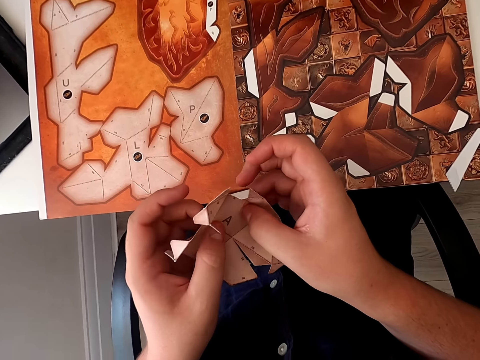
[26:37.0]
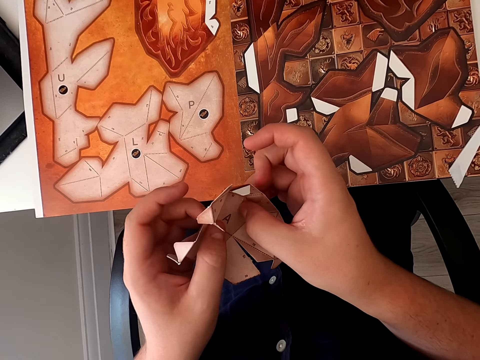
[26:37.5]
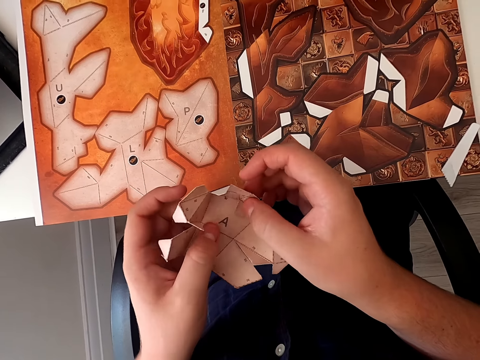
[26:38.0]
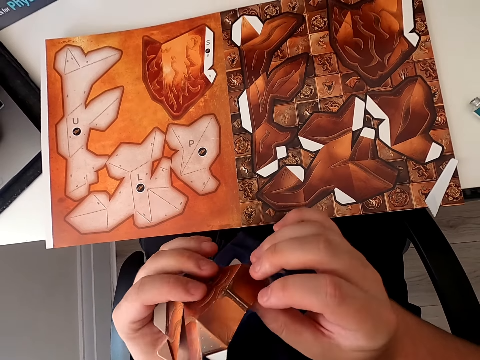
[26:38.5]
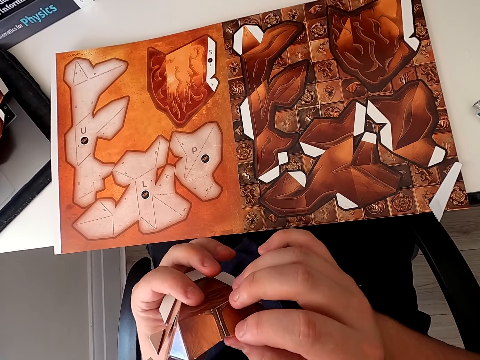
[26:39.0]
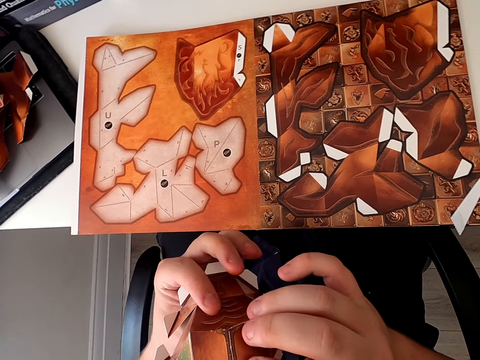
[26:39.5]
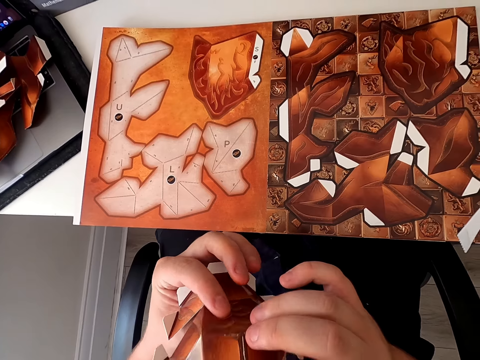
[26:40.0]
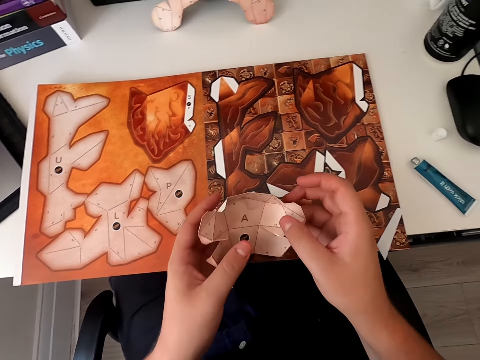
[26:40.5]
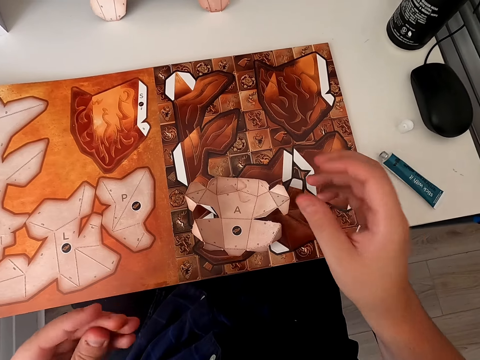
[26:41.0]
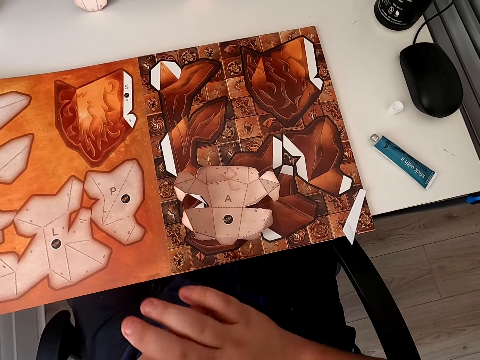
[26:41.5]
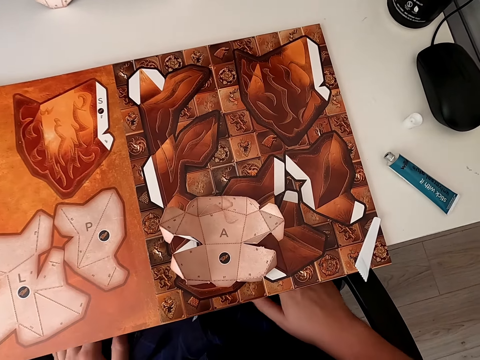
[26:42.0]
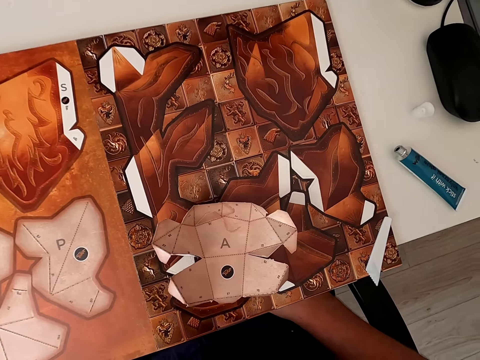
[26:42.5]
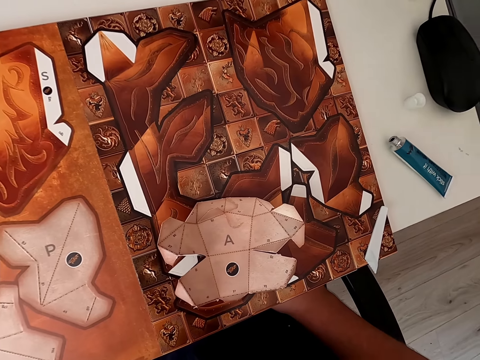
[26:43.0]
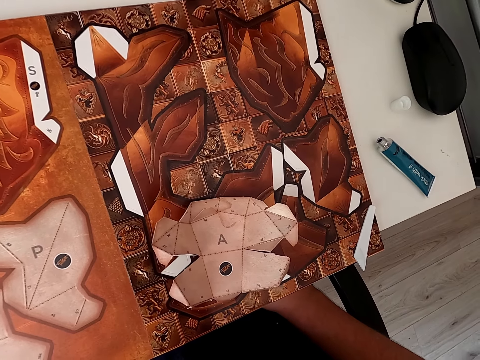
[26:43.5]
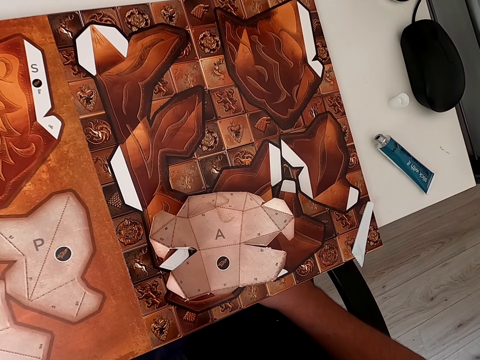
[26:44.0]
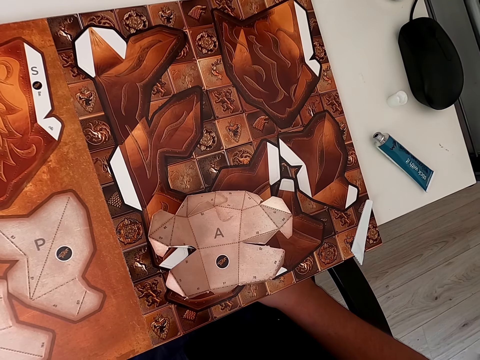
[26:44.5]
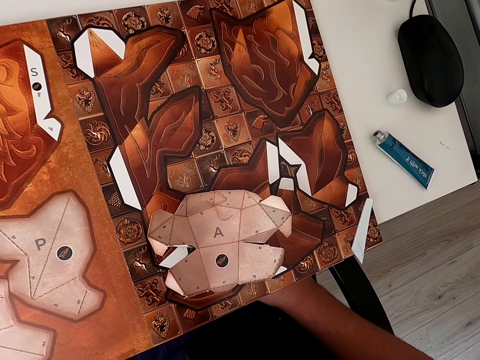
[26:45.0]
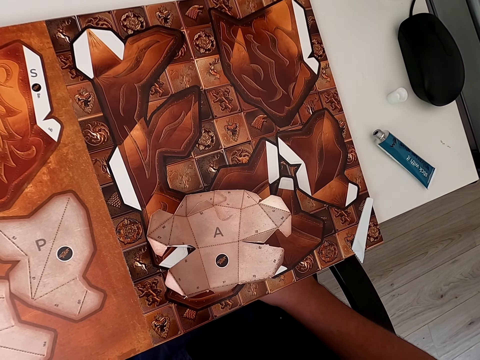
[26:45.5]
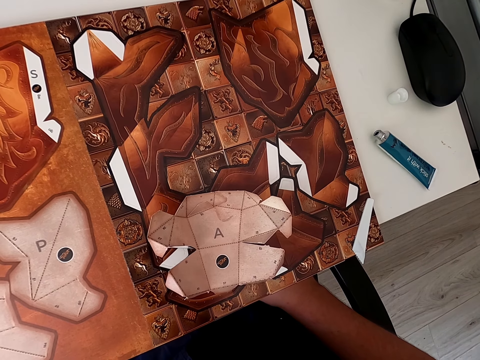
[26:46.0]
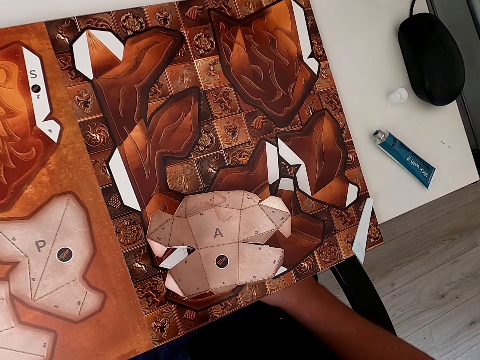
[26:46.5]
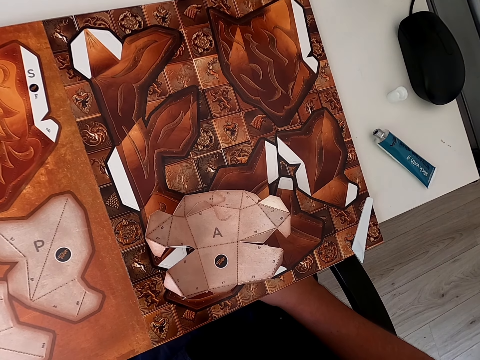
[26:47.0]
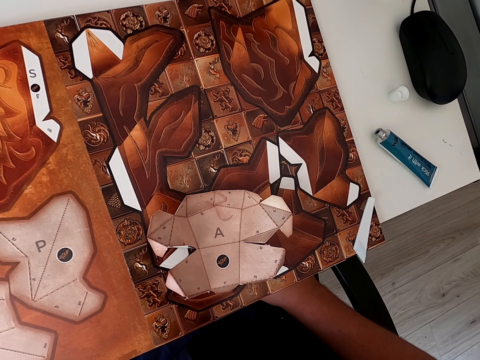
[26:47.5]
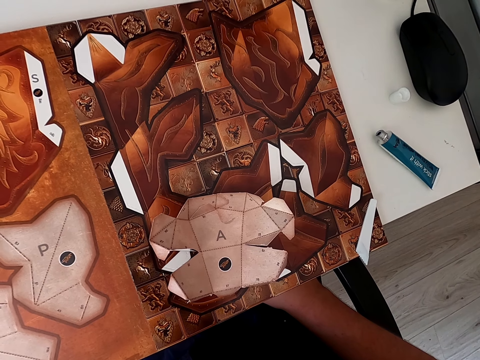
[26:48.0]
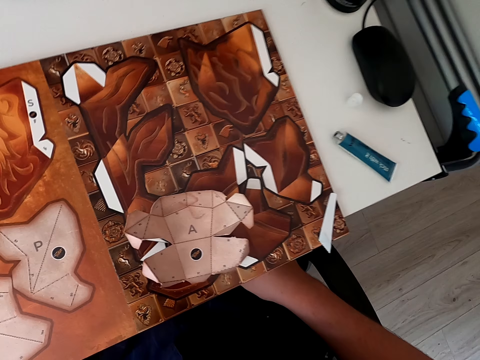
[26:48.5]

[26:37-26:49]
The camera wearer turns the paper craft. They turn the paper craft again. They put the paper down. They look around.

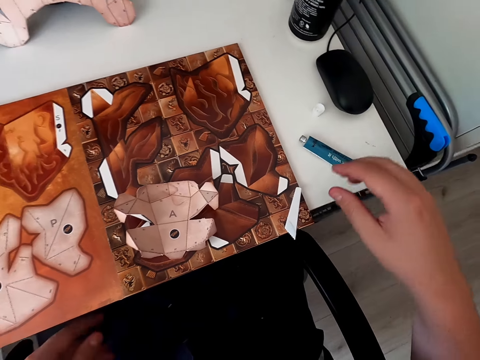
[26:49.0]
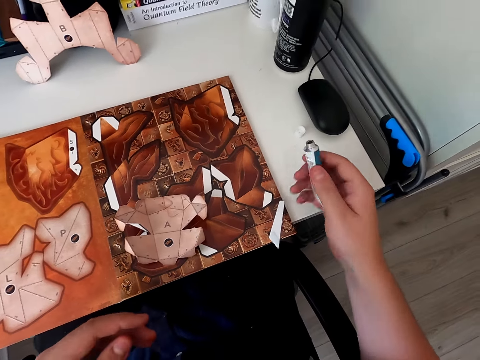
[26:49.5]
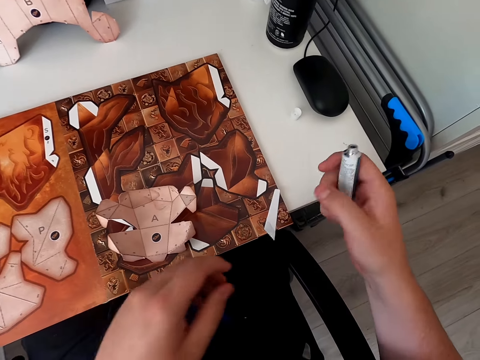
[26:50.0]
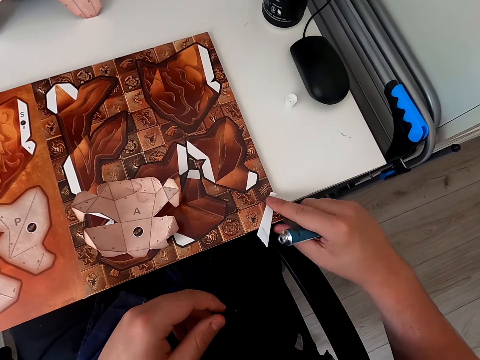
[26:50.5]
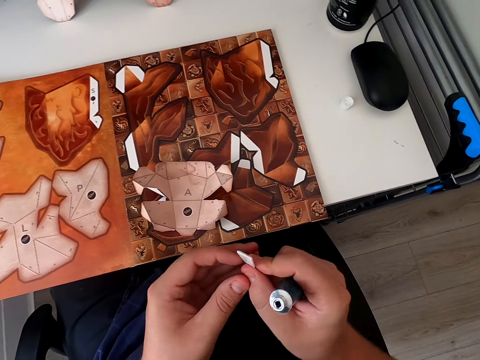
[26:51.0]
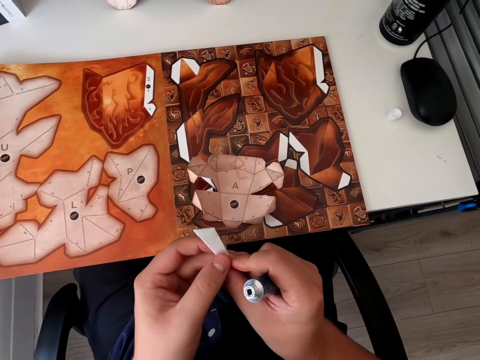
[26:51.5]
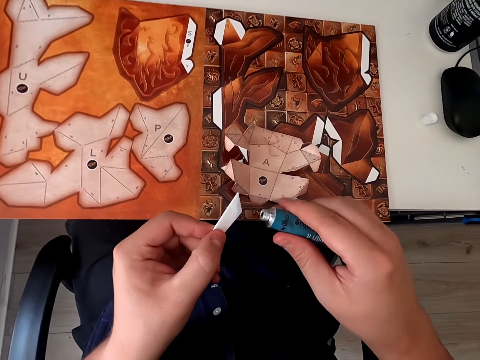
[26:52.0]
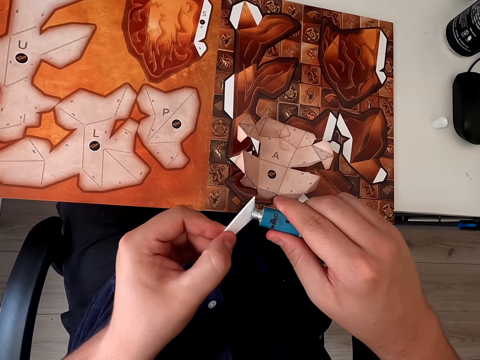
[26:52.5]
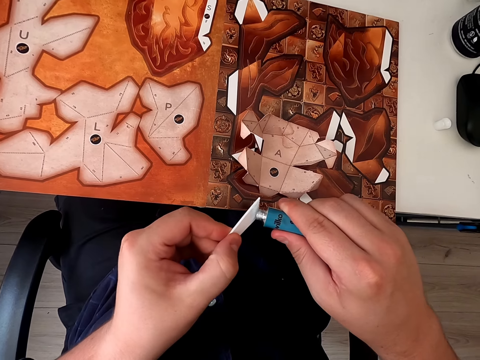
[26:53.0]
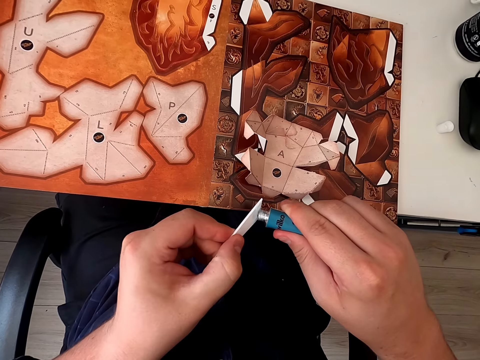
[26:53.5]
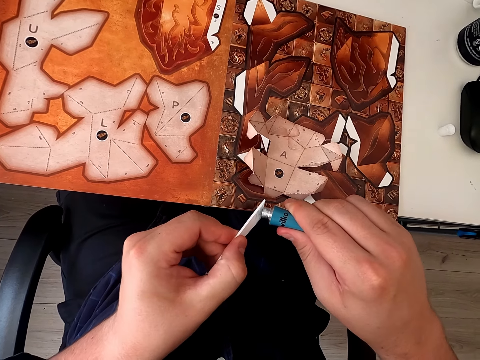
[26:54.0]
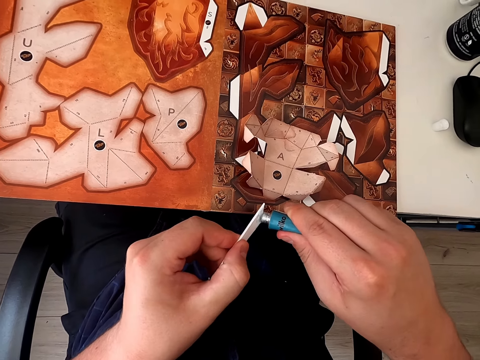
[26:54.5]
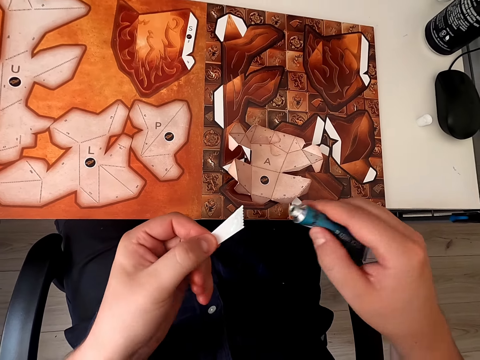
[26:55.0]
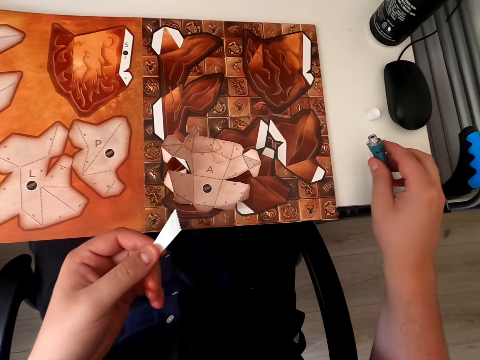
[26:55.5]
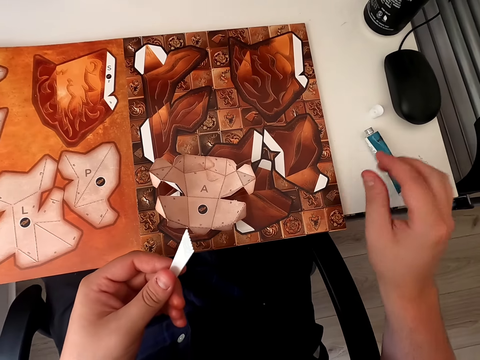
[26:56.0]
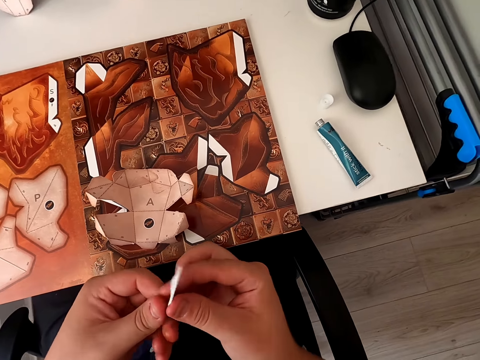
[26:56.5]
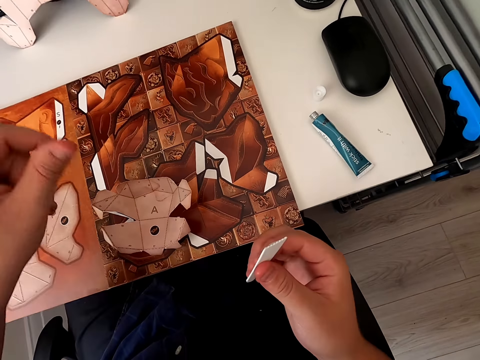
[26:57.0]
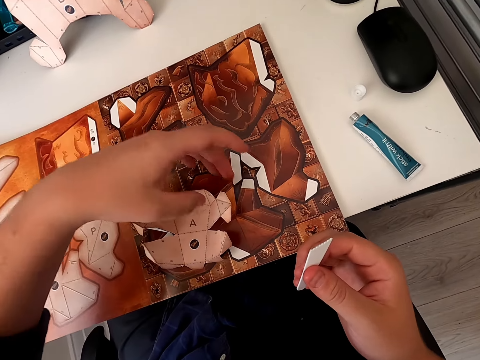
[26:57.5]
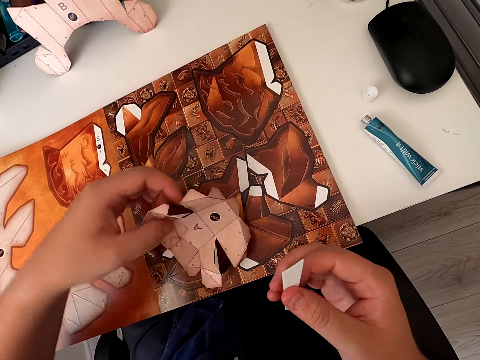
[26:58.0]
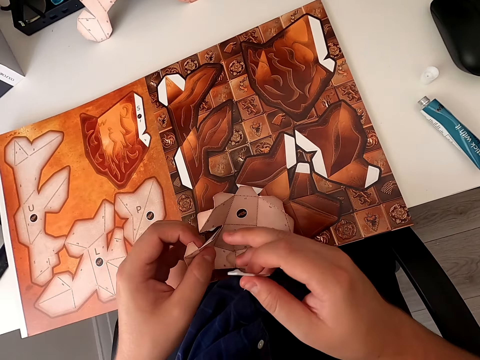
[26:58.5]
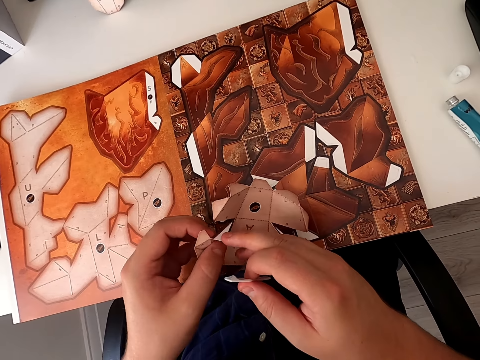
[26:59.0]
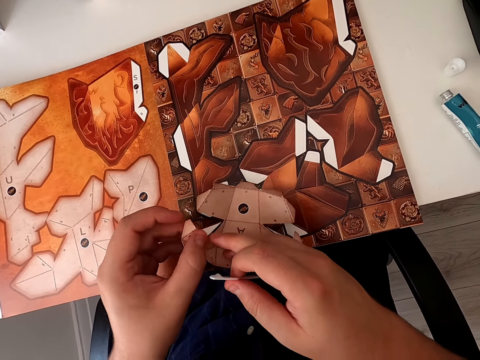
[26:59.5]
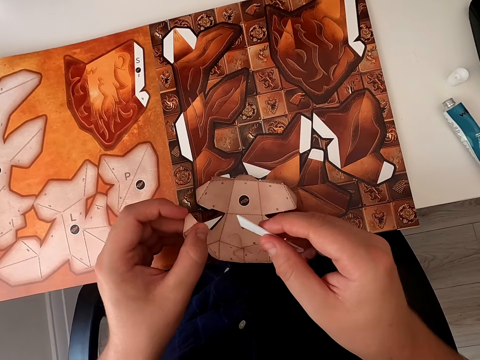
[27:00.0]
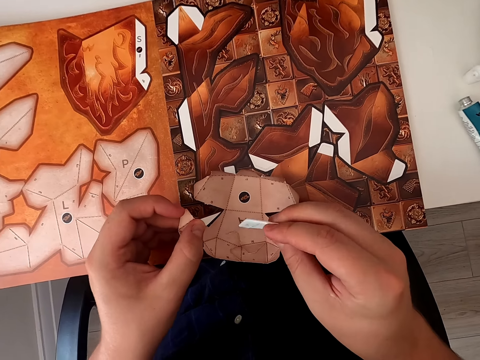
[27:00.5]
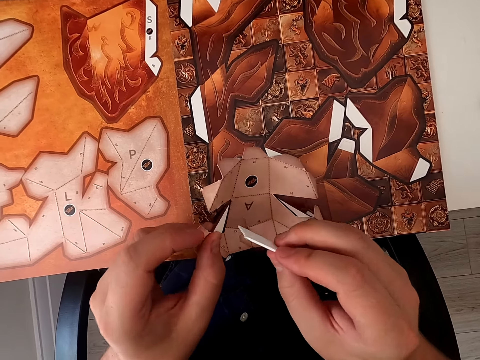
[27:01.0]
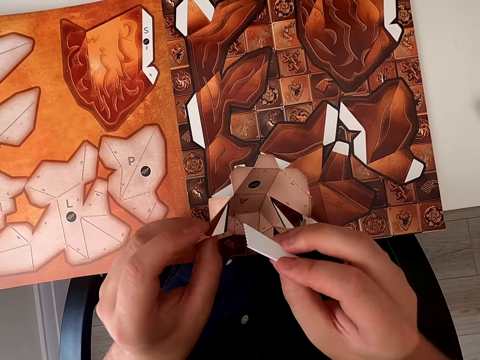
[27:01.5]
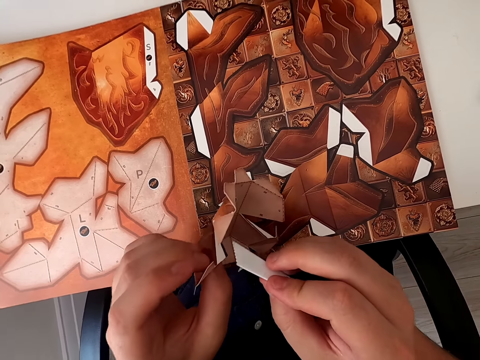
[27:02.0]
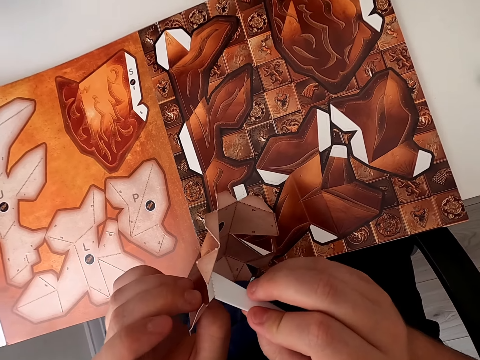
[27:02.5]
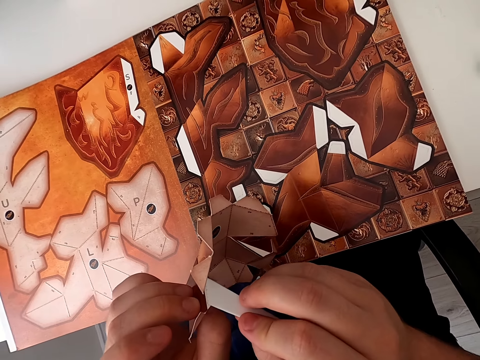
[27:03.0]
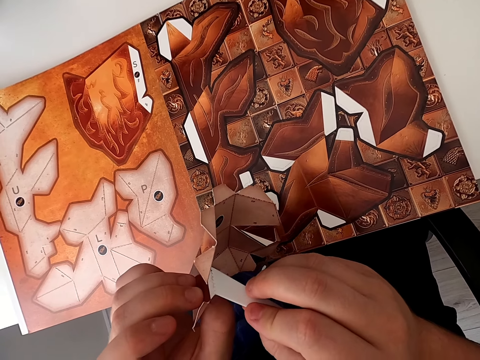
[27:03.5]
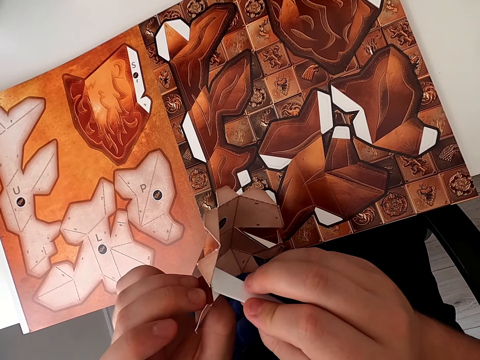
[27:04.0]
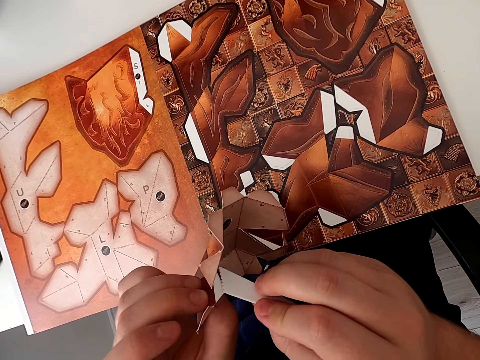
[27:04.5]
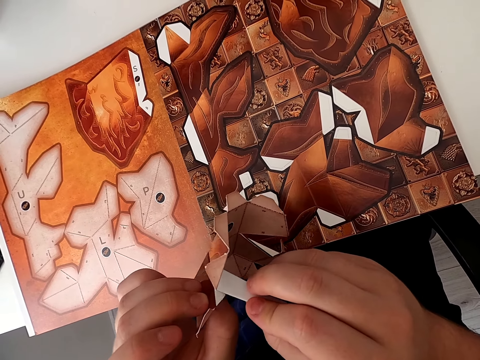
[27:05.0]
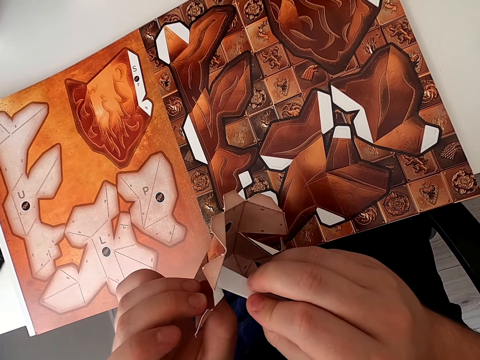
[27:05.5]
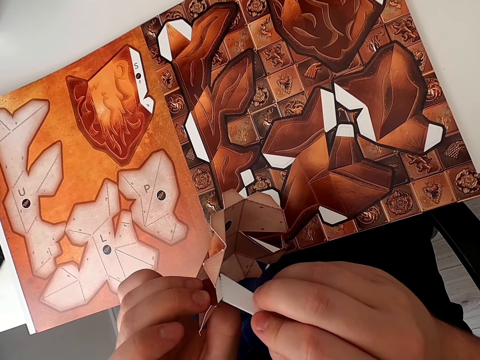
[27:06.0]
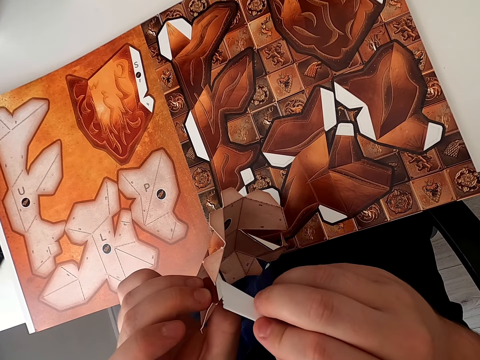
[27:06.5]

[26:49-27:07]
The camera wearer picks up the glue. They pick up the emboss board. They apply glue on the emboss board. They put the glue on the table. They pick up the paper craft and fold the paper craft. They apply glue on the paper craft with the emboss board.
